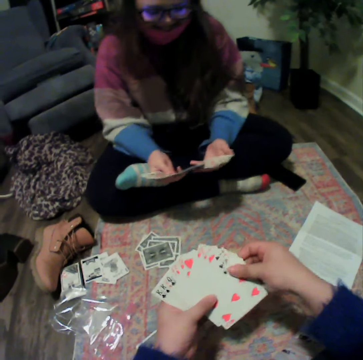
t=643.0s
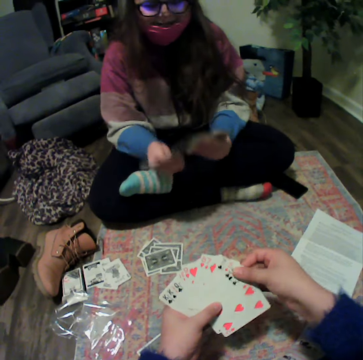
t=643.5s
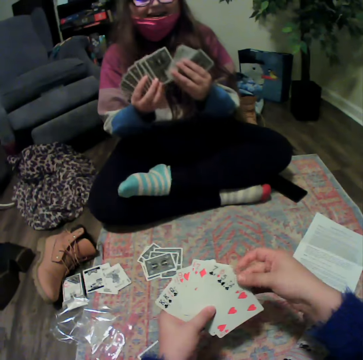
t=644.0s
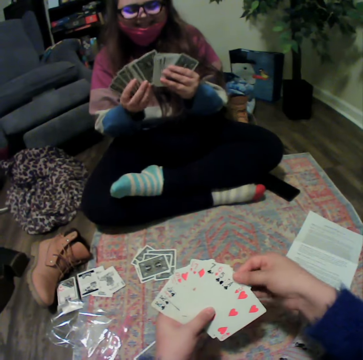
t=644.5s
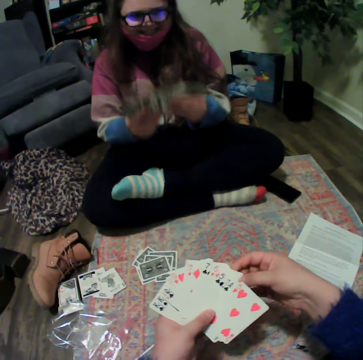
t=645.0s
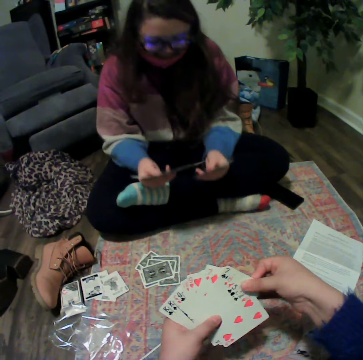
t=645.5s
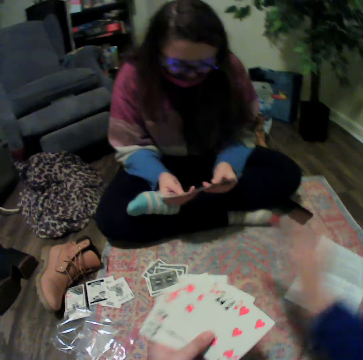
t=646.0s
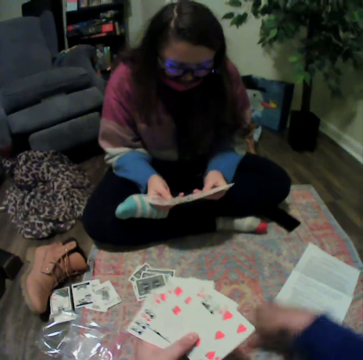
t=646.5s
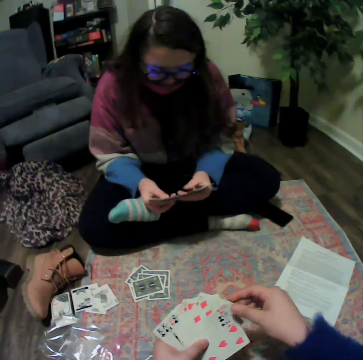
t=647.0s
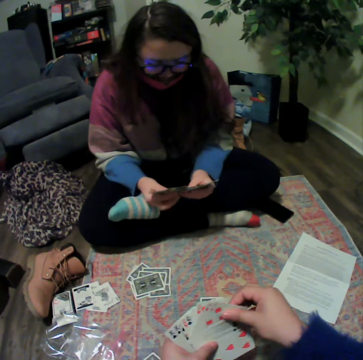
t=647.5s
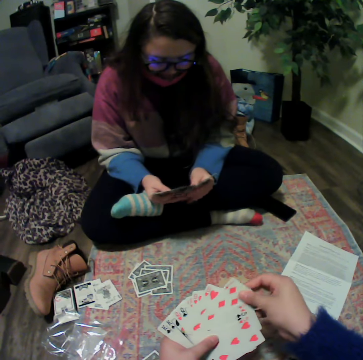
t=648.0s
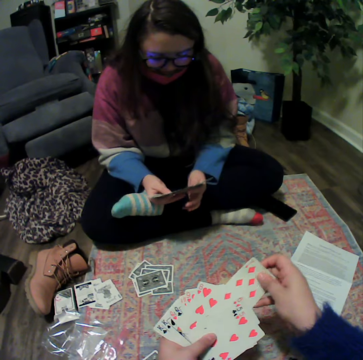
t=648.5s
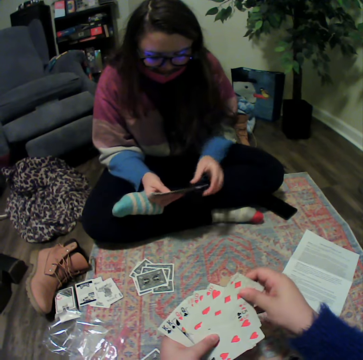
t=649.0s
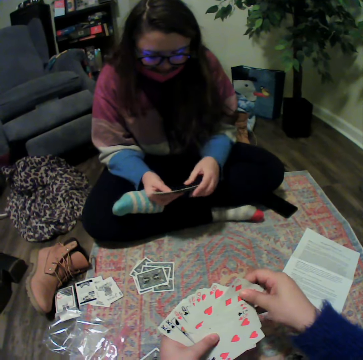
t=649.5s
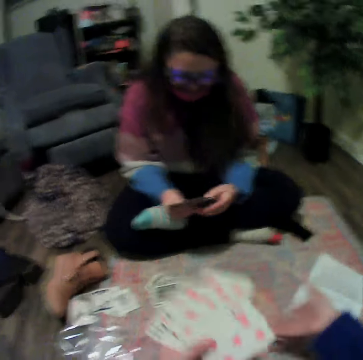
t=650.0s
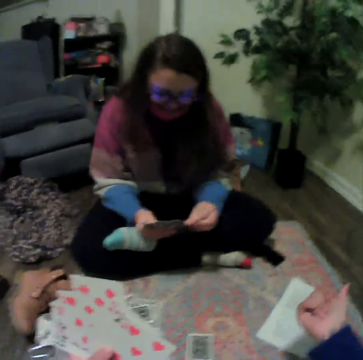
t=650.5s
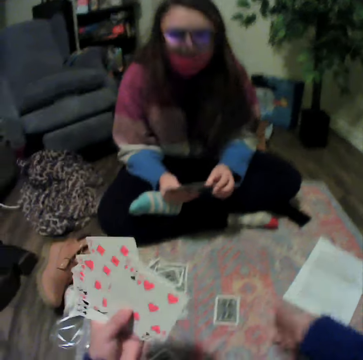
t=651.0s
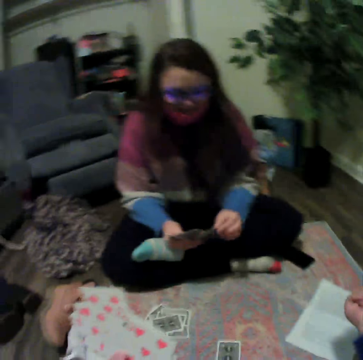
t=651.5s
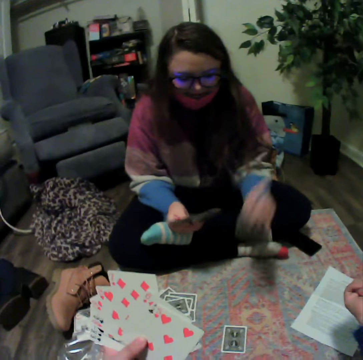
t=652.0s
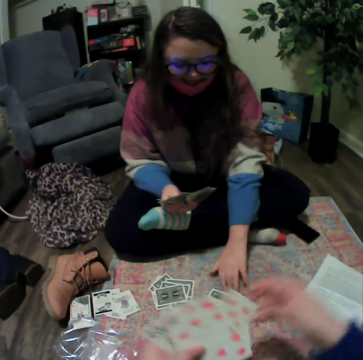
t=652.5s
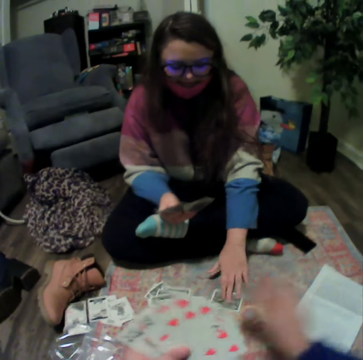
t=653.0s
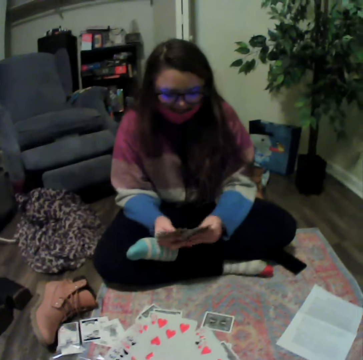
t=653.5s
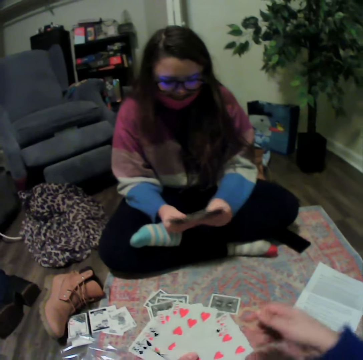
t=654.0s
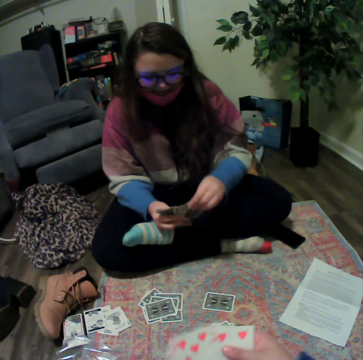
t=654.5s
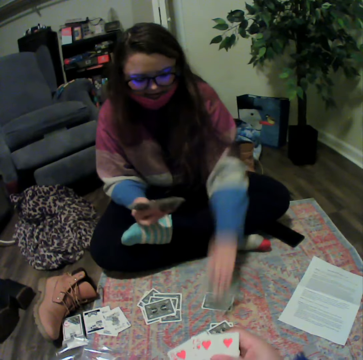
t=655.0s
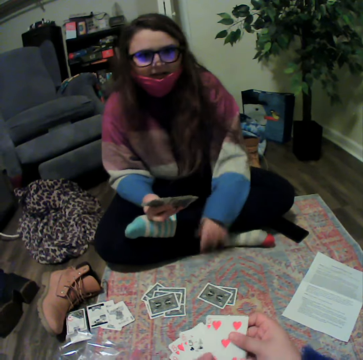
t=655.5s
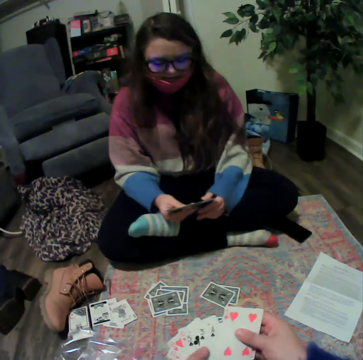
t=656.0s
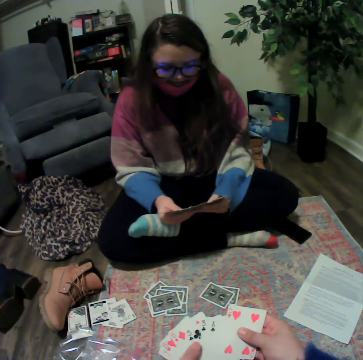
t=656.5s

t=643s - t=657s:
A lady reshuffles the cards. The camera wearer plays the cards. They hold the cards. They talk with the lady. The lady plays the cards. The camera wearer plays the cards. The lady plays the cards.

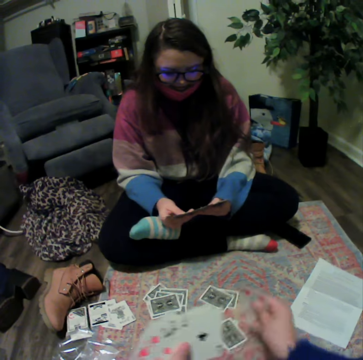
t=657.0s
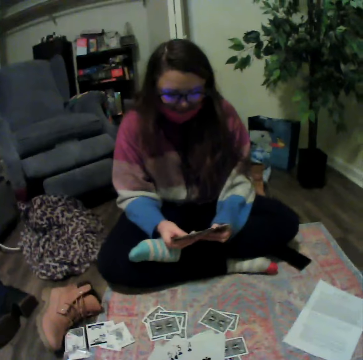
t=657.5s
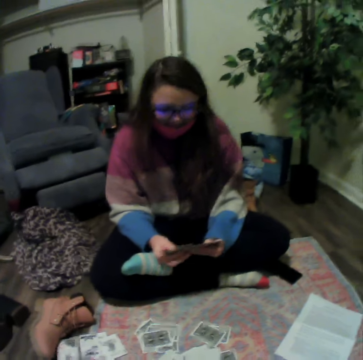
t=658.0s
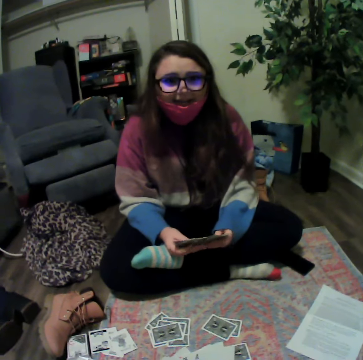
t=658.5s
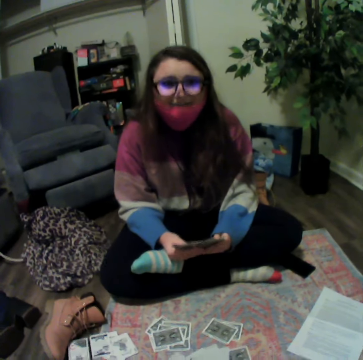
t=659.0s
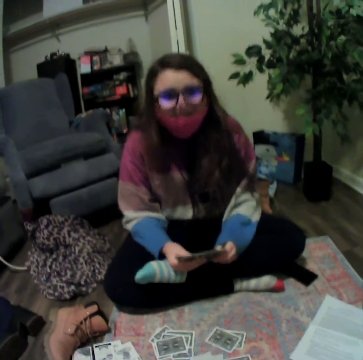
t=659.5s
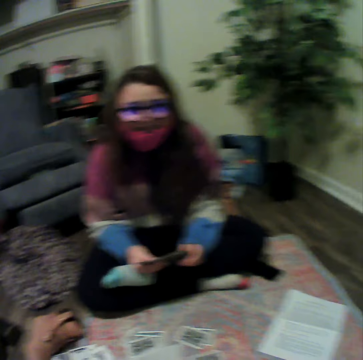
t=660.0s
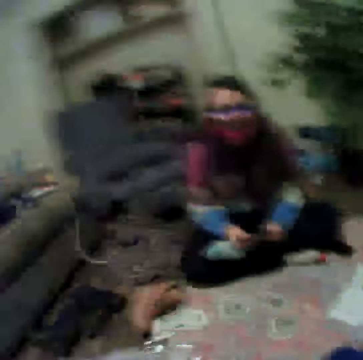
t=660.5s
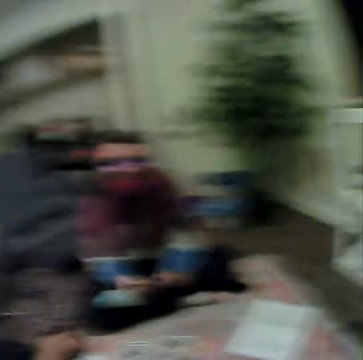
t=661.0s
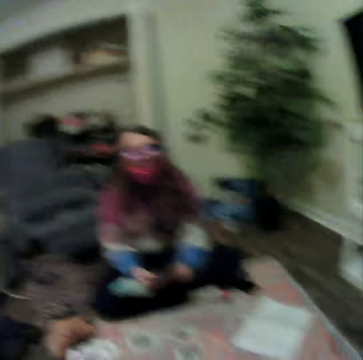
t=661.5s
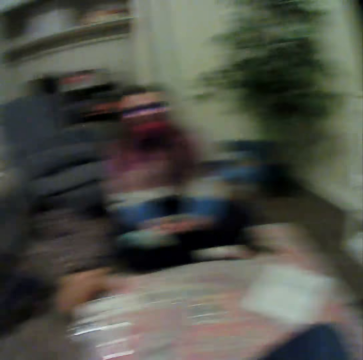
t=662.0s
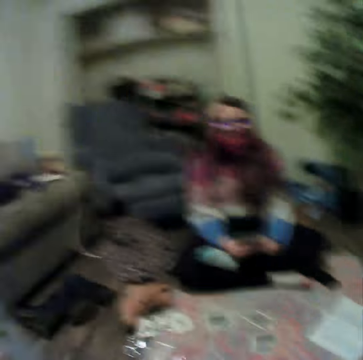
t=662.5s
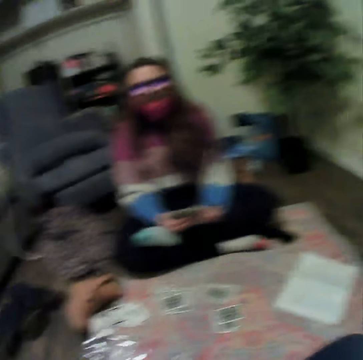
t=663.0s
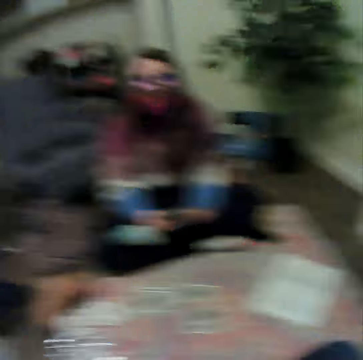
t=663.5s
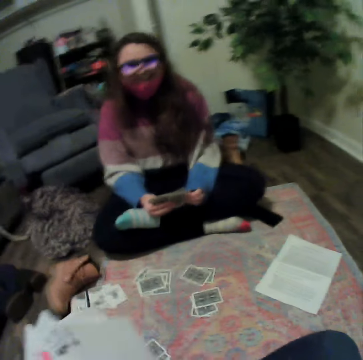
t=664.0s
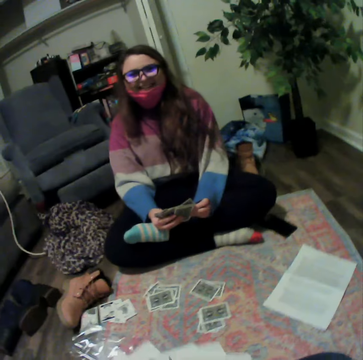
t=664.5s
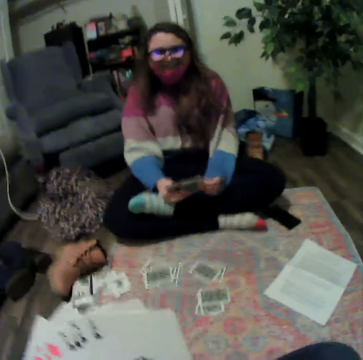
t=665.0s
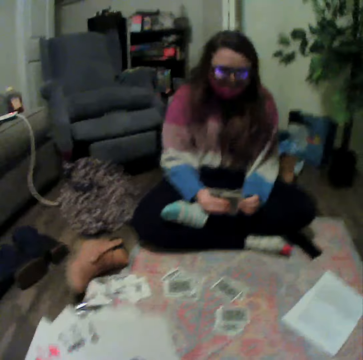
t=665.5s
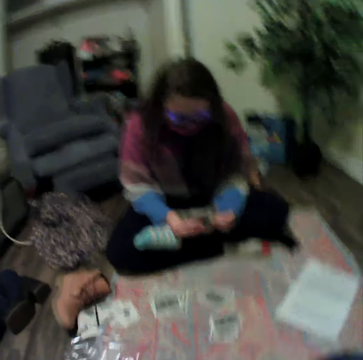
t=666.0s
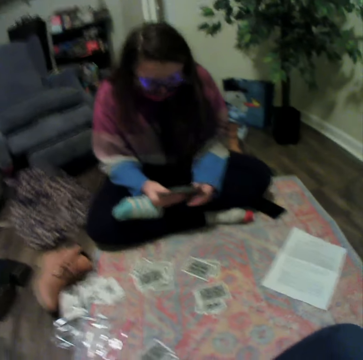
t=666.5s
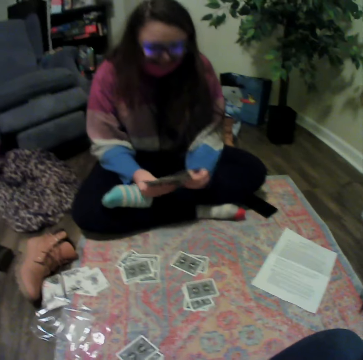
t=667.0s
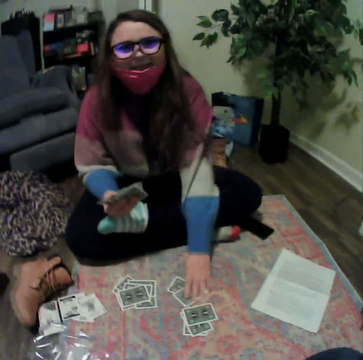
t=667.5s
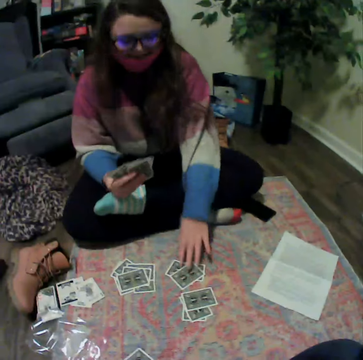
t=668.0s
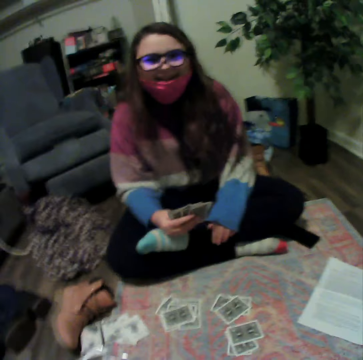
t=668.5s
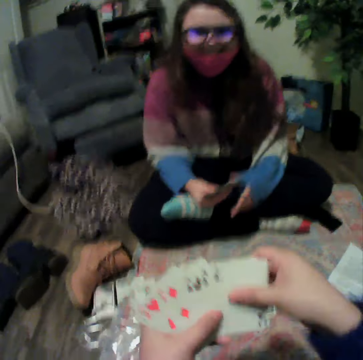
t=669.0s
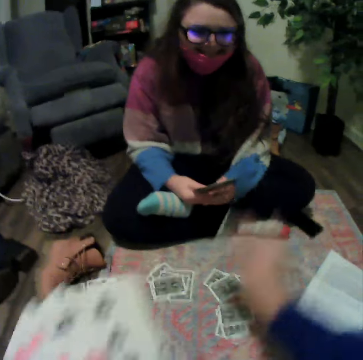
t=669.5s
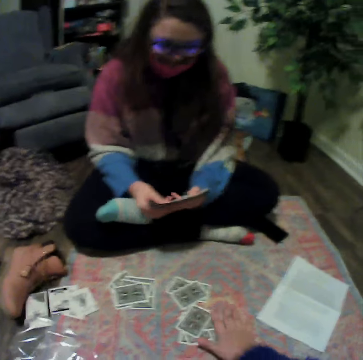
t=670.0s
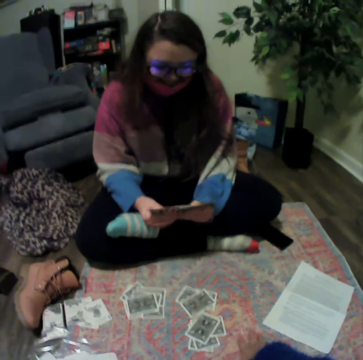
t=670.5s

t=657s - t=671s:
The camera wearer holds the cards and plays the cards. A lady talks with a lady. The camera wearer holds the cards. The lady plays the cards. The camera wearer plays the cards.

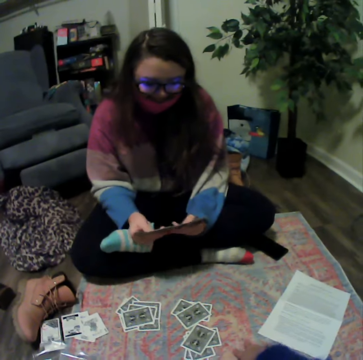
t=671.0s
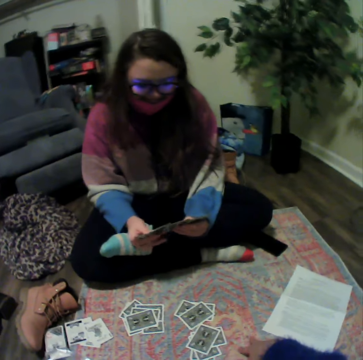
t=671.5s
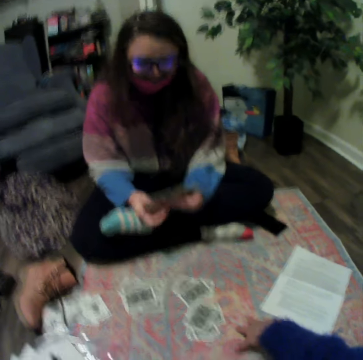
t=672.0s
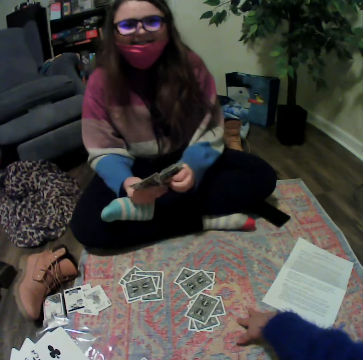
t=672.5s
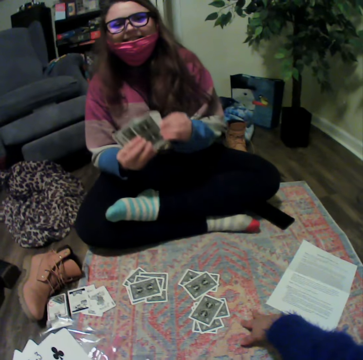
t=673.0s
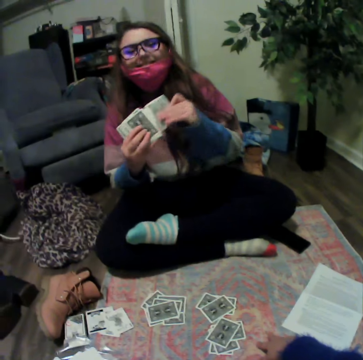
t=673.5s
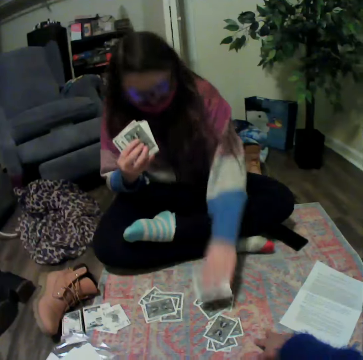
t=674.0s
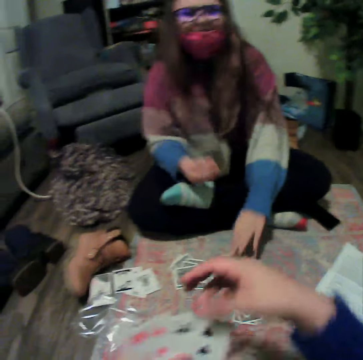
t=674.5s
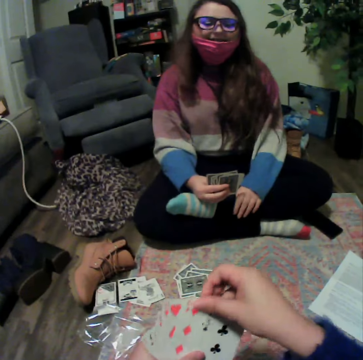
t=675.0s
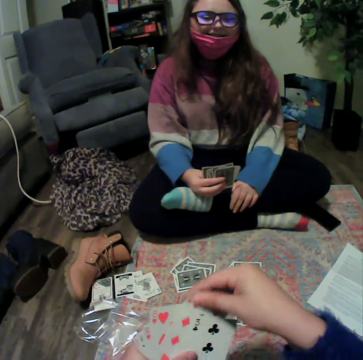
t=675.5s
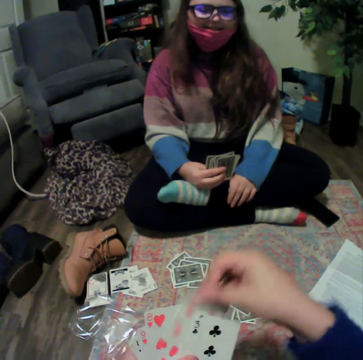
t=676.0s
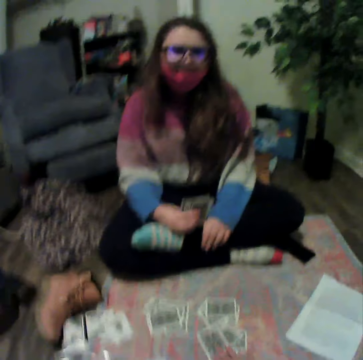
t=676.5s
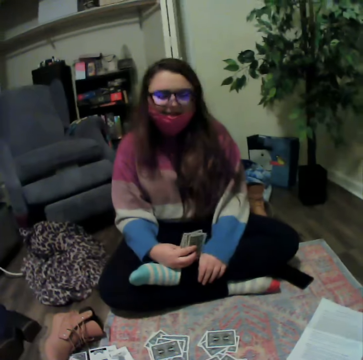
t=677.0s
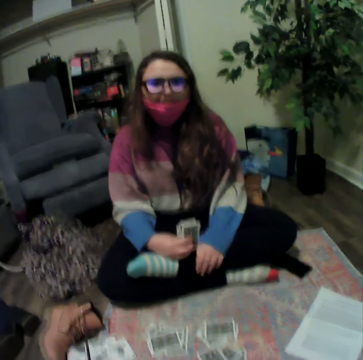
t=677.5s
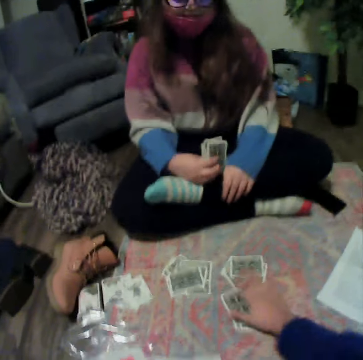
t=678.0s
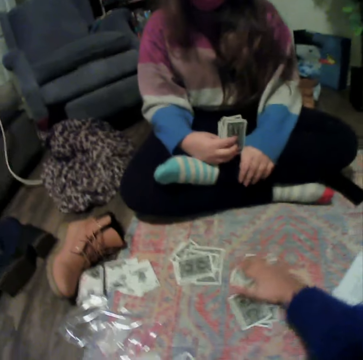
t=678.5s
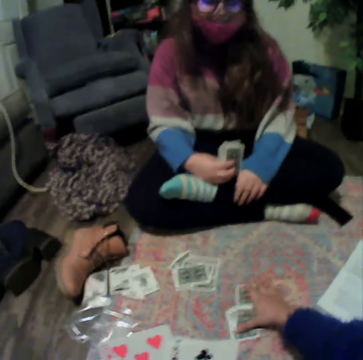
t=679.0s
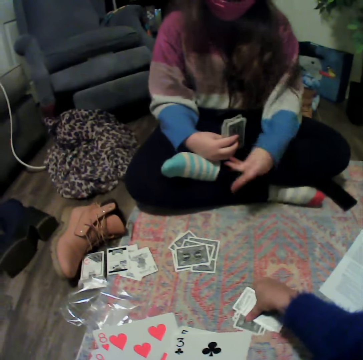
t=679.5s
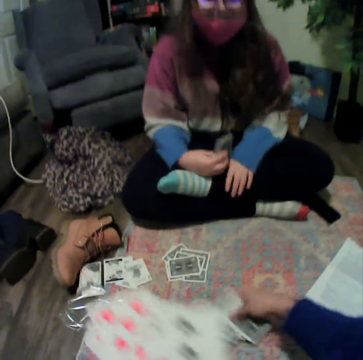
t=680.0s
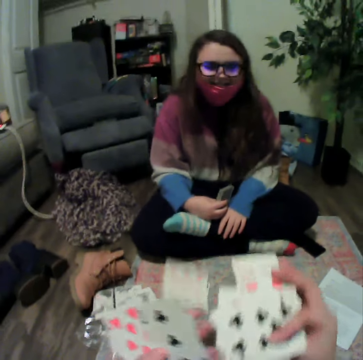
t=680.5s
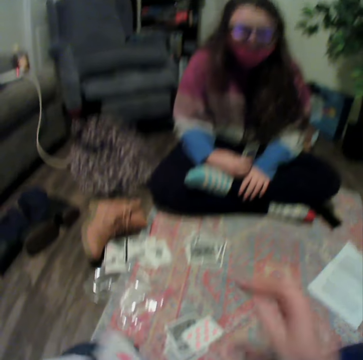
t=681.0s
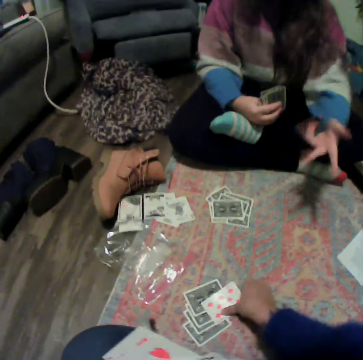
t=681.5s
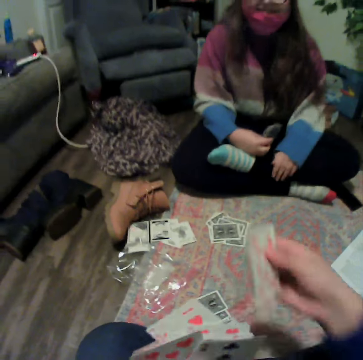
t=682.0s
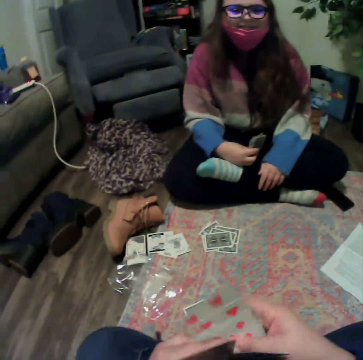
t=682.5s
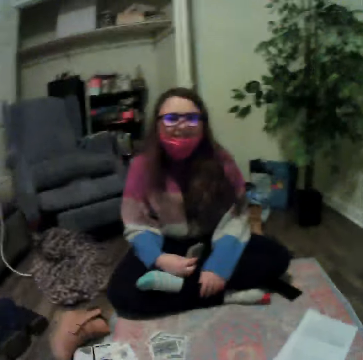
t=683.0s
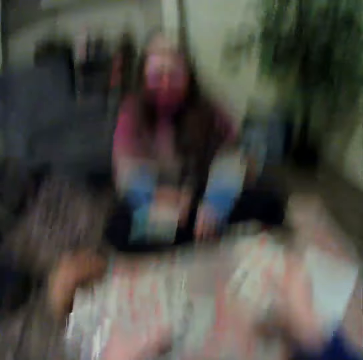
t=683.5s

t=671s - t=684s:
A lady reshuffles the cards and plays the cards. The camera wearer holds the cards. They play the cards. They pick the cards. They collect the cards. They pick the cards.
